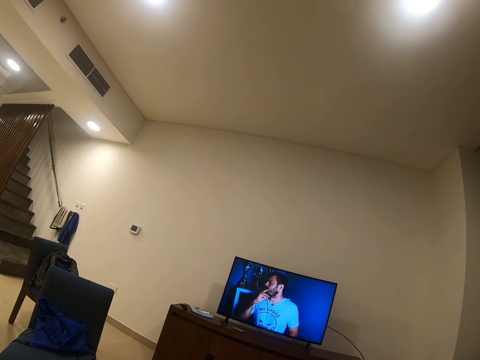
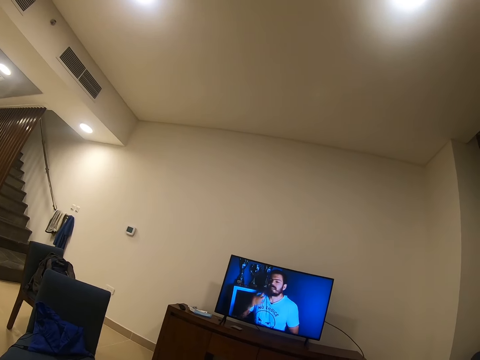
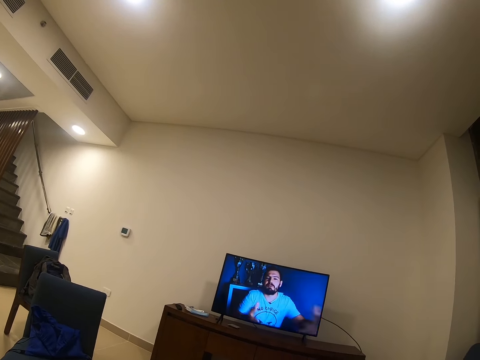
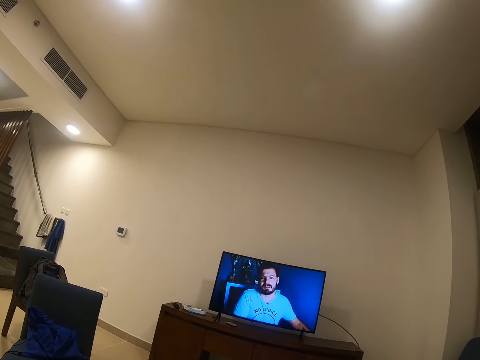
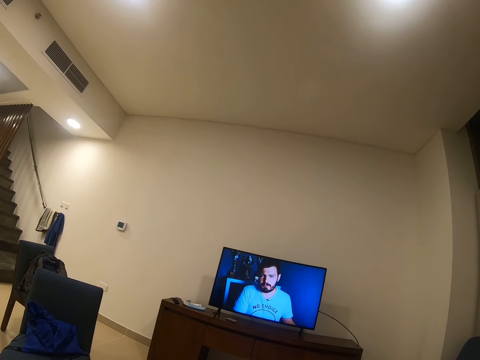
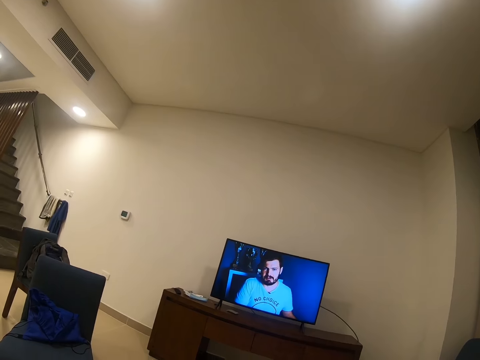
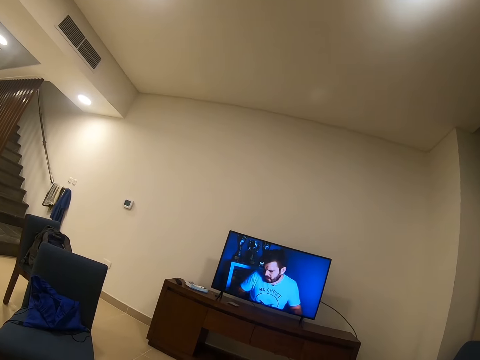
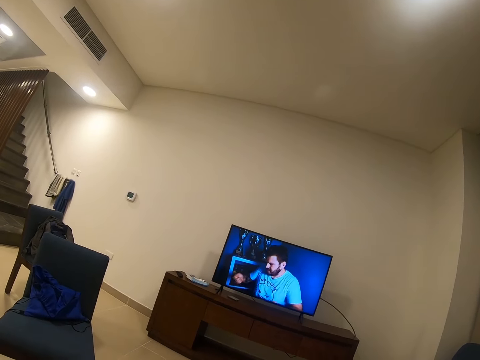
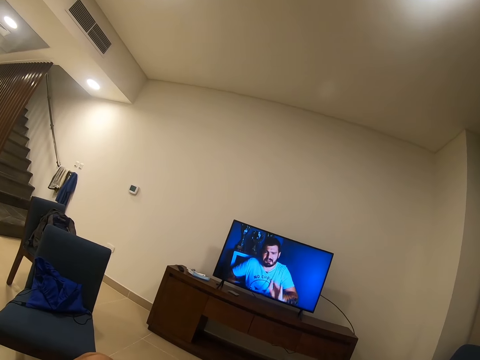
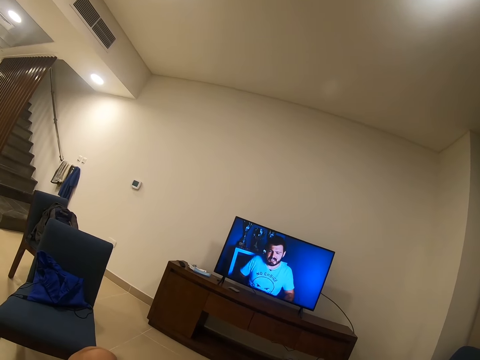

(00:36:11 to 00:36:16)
The camera wearer watches a programme on the television.

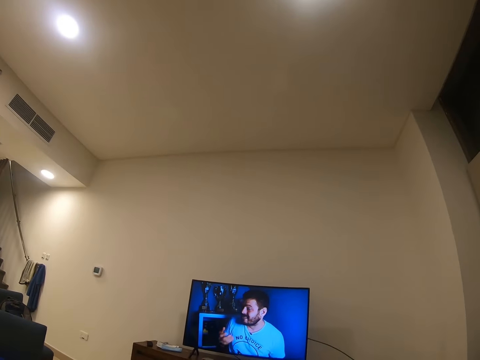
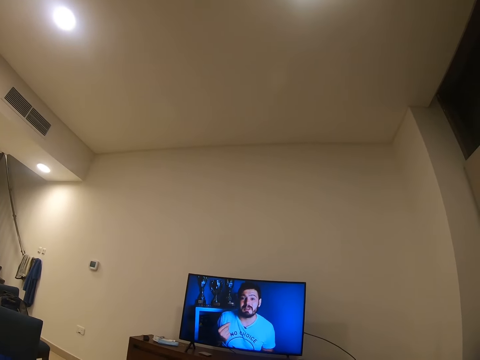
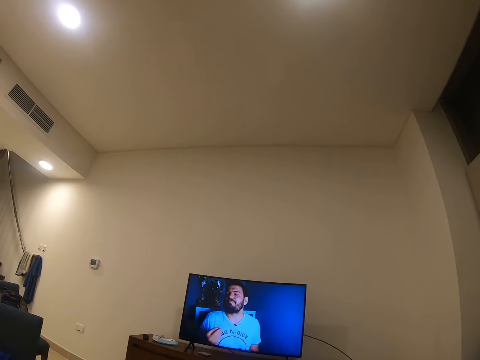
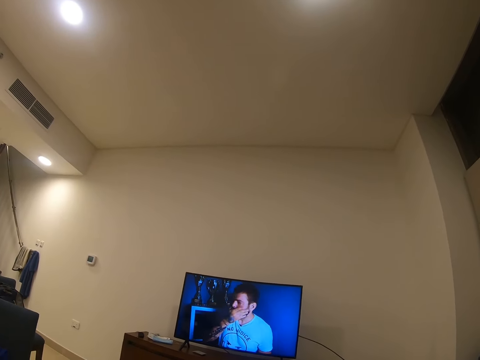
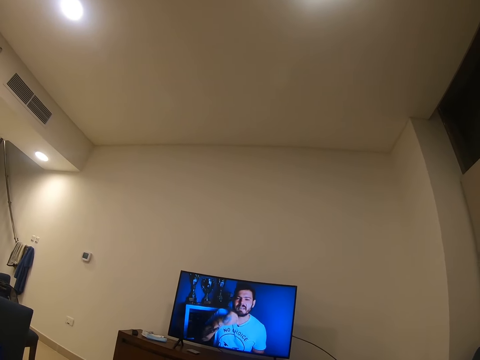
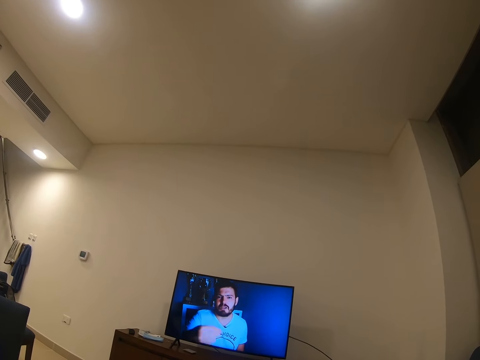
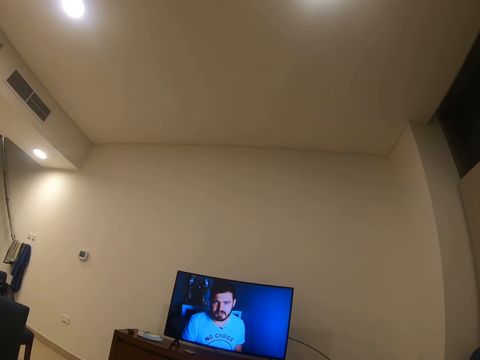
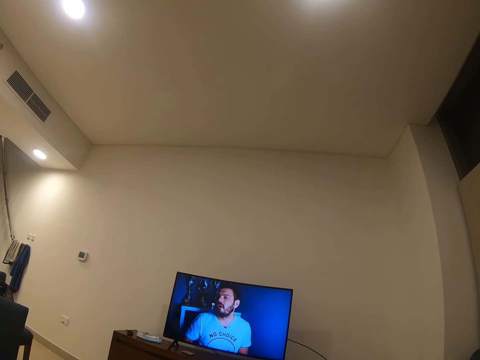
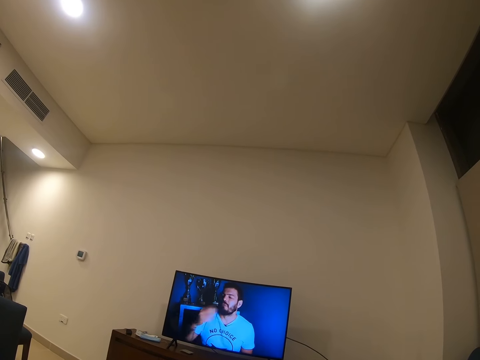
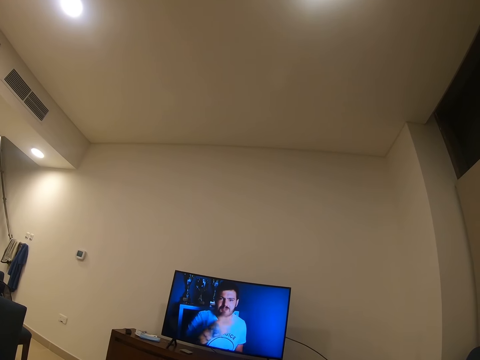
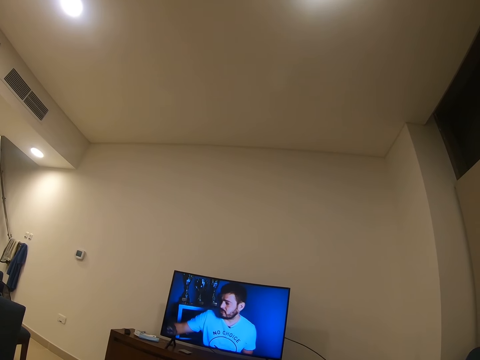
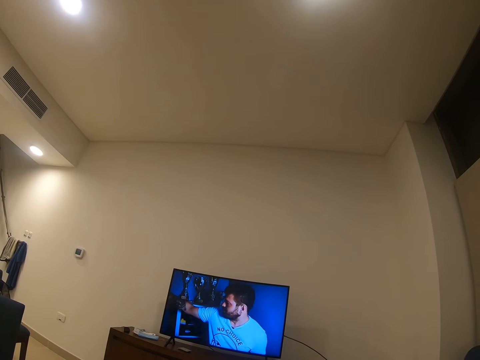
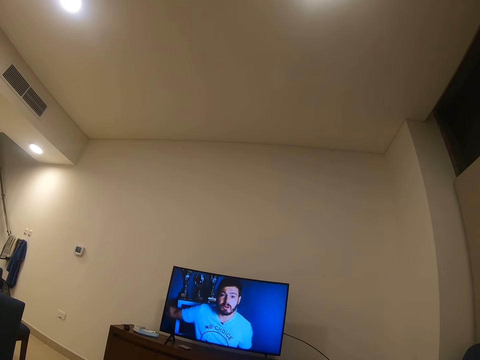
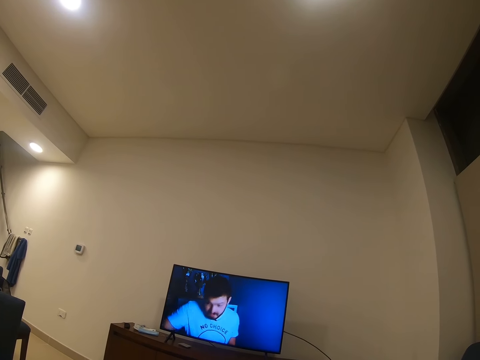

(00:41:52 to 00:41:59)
The camera wearer moves his head upwards.

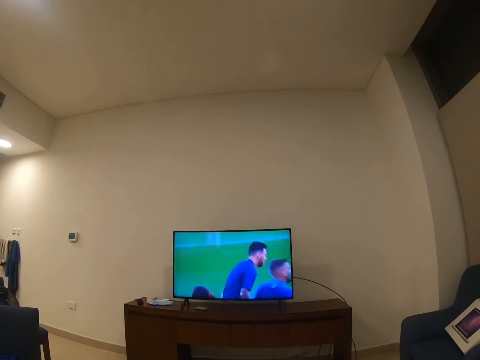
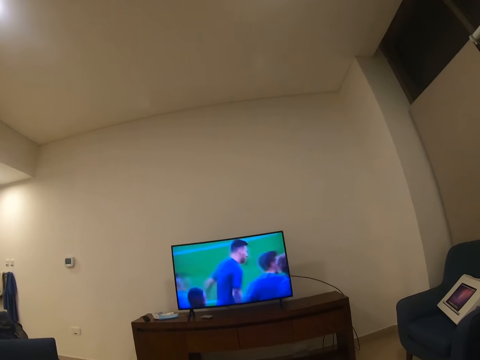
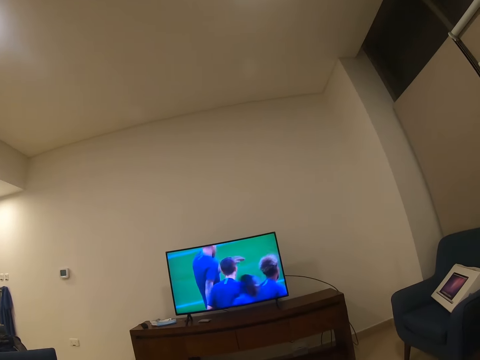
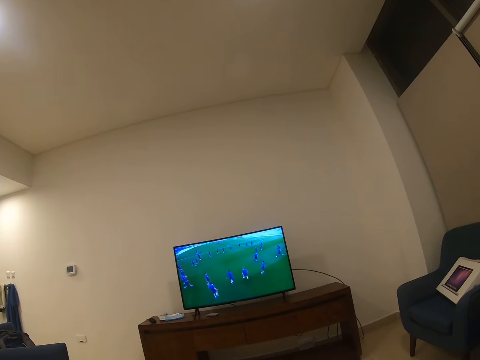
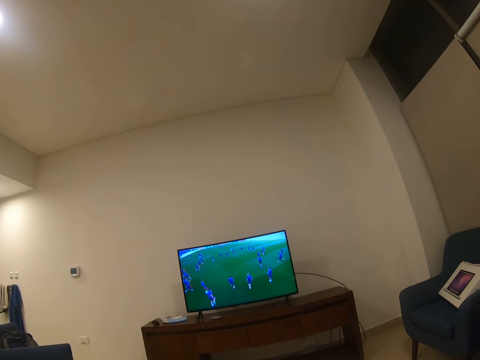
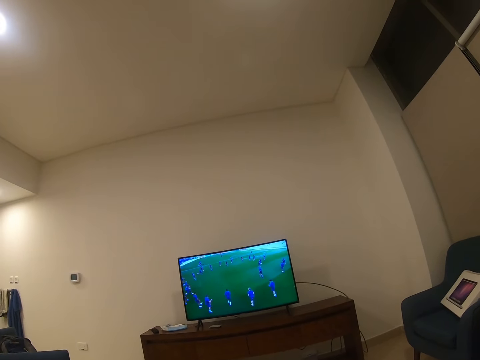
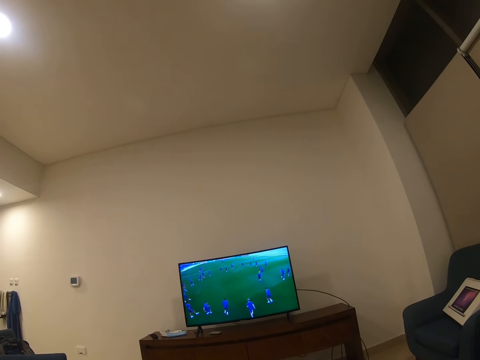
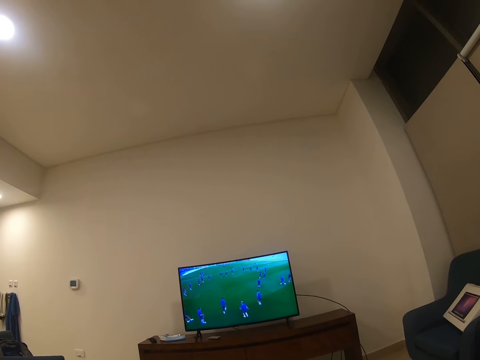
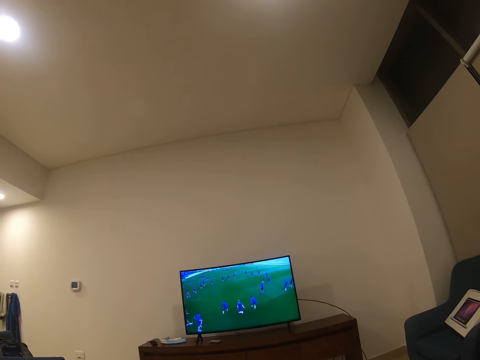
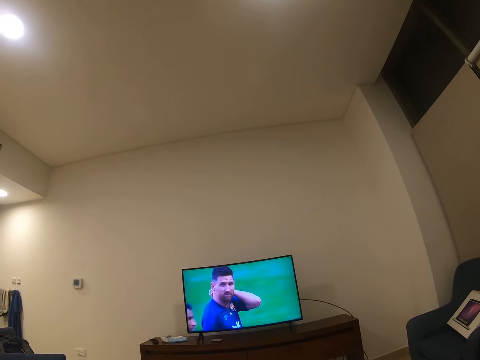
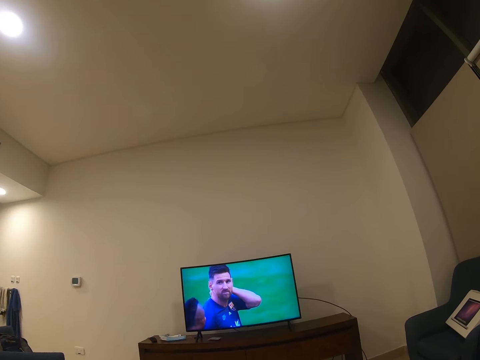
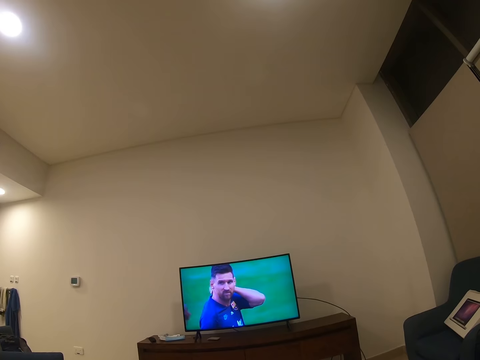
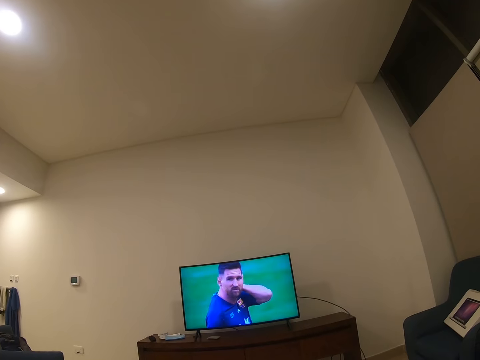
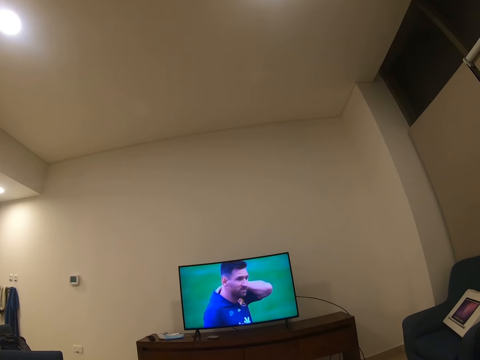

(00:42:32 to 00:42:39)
The camera wearer looks around.

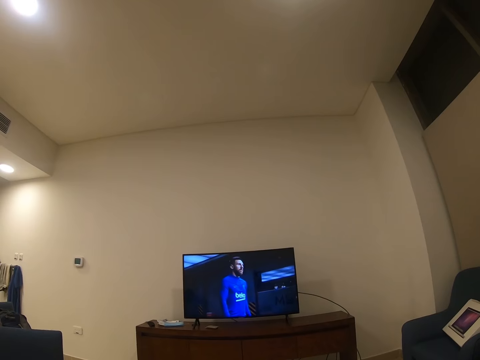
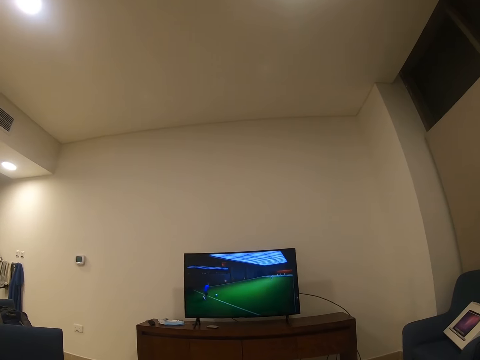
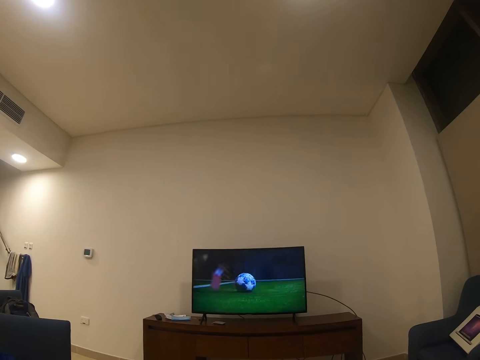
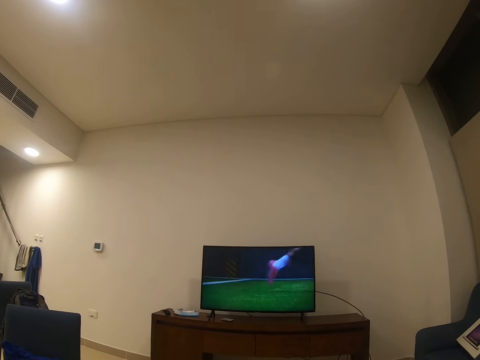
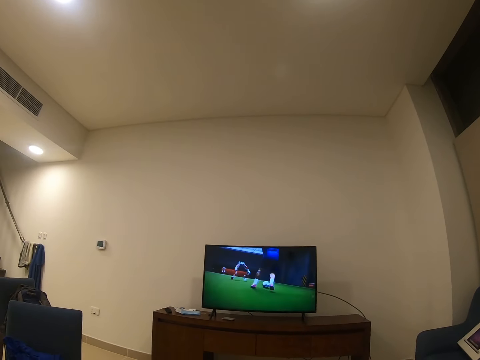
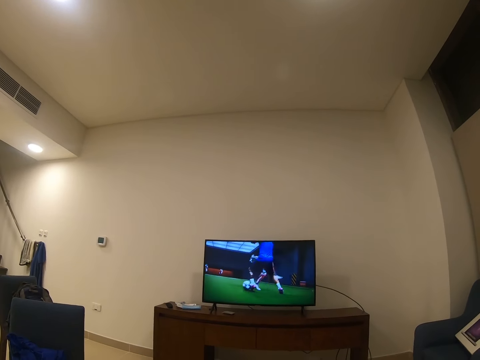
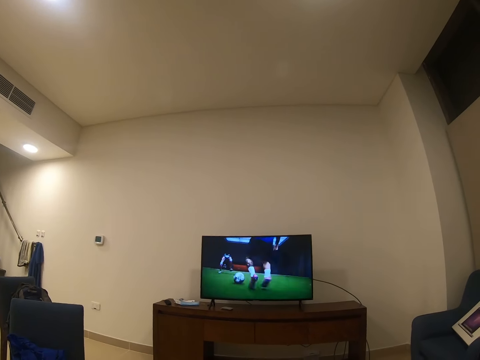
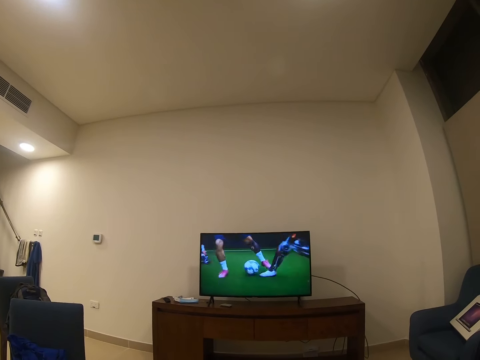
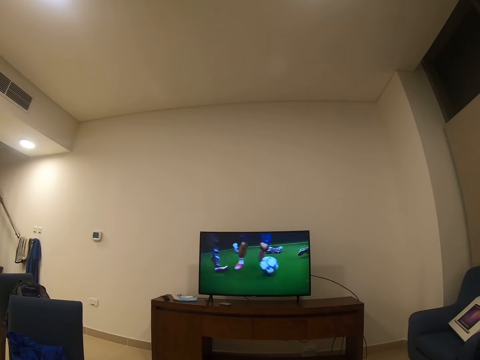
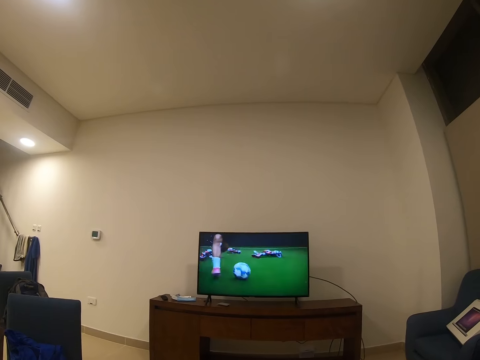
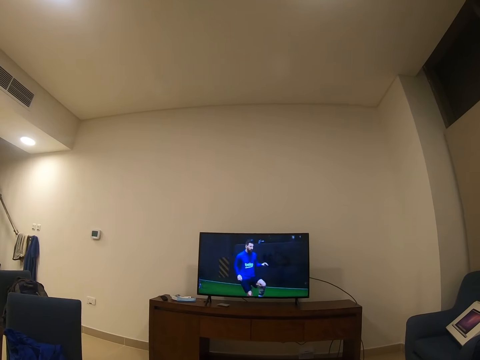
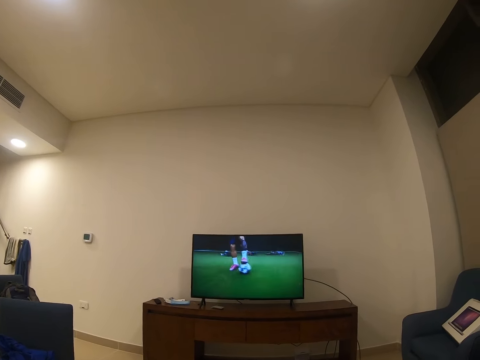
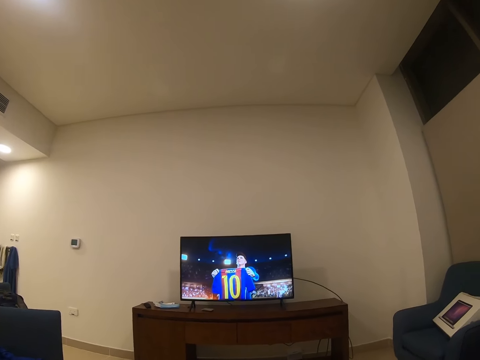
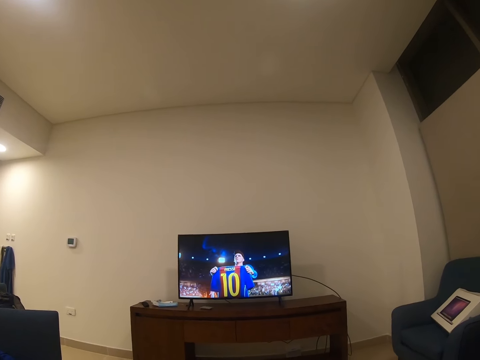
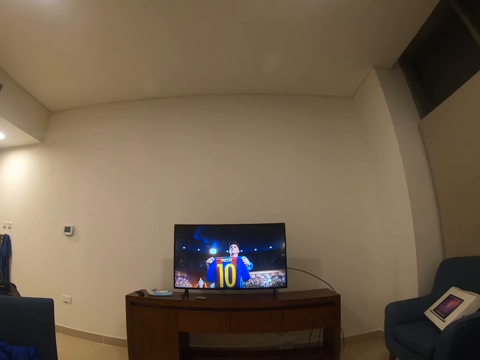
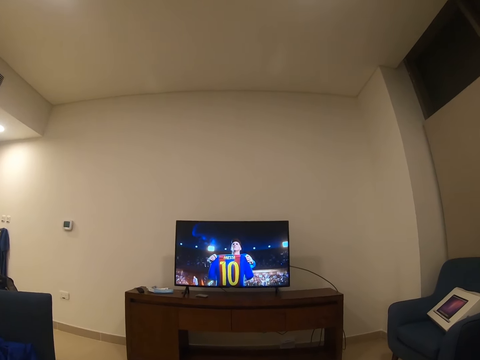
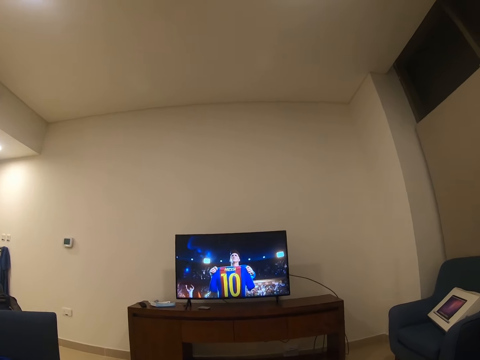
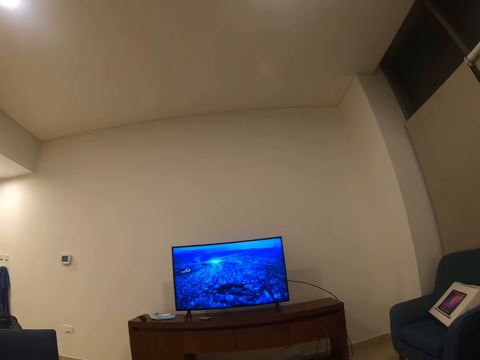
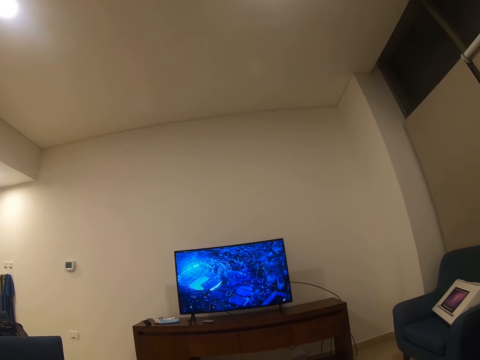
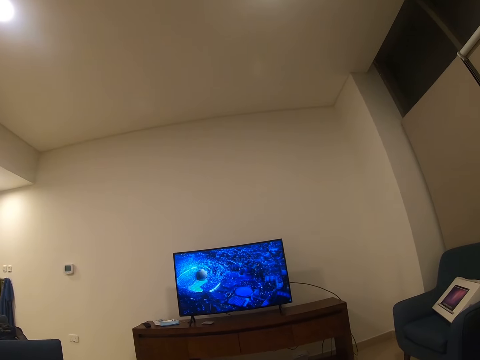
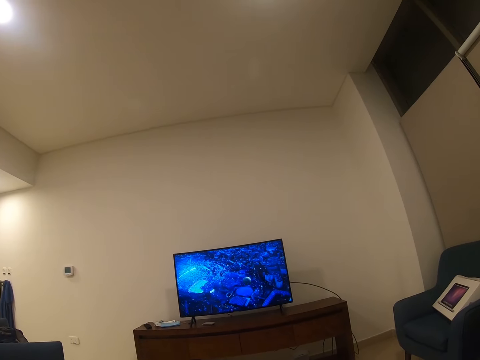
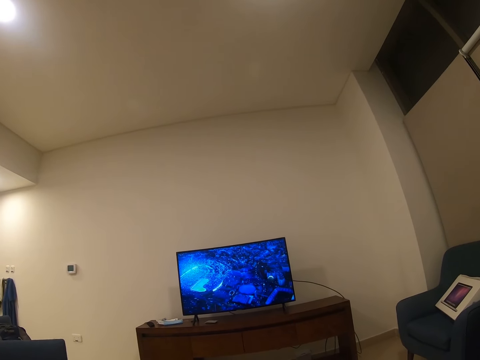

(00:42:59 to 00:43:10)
The camera wearer raises his right hand.
